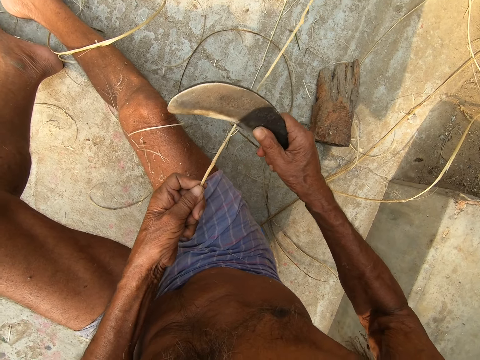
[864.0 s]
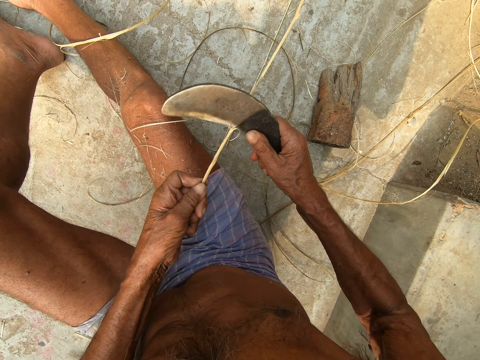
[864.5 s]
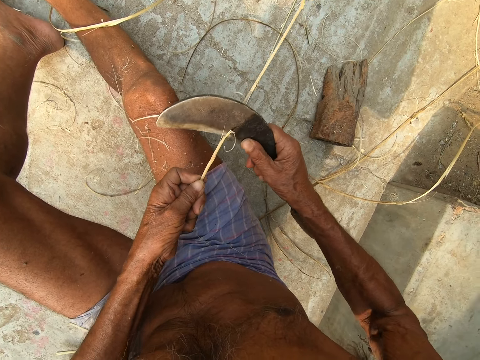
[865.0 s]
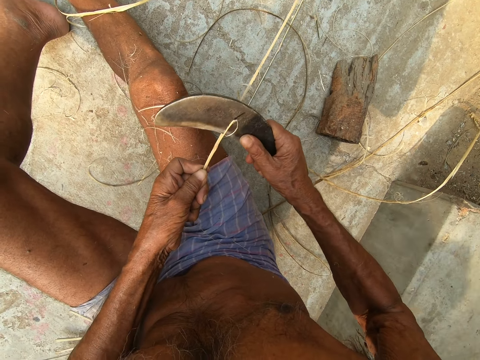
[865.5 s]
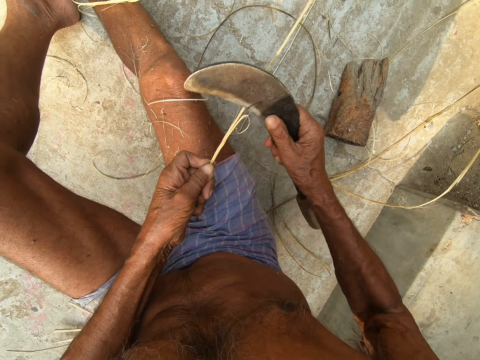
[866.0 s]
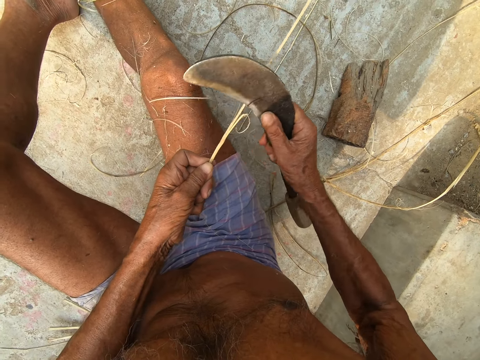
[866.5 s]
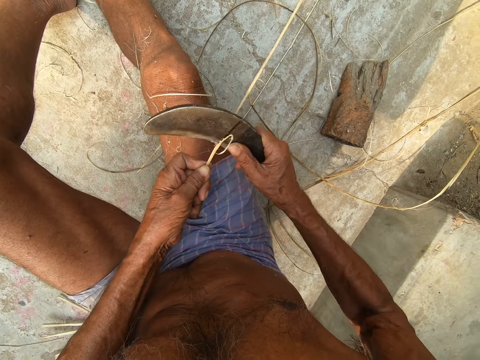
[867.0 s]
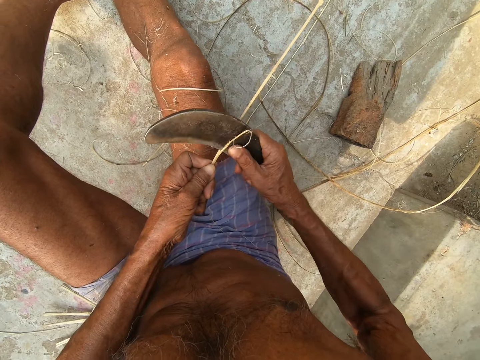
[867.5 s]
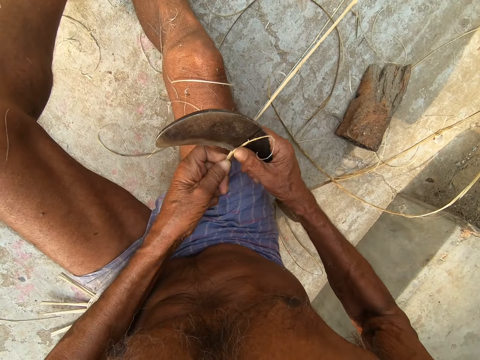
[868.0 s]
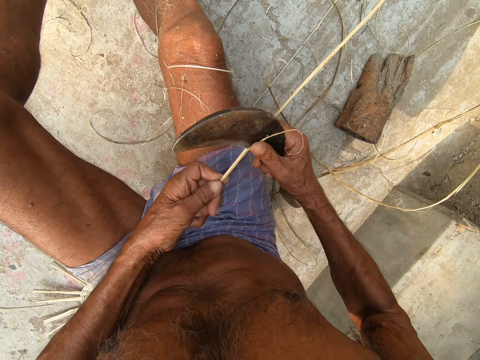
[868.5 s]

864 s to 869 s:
The camera wearer peels a stick with a machete.

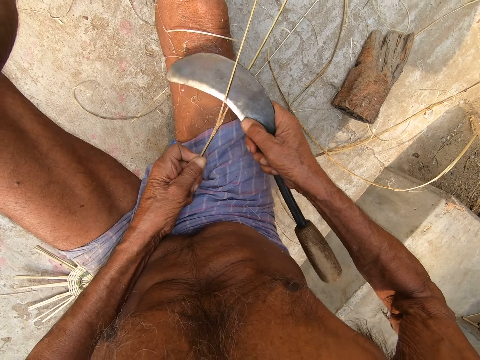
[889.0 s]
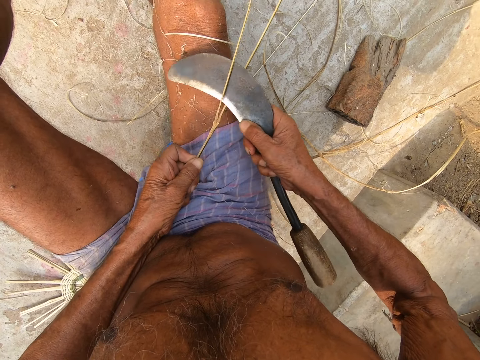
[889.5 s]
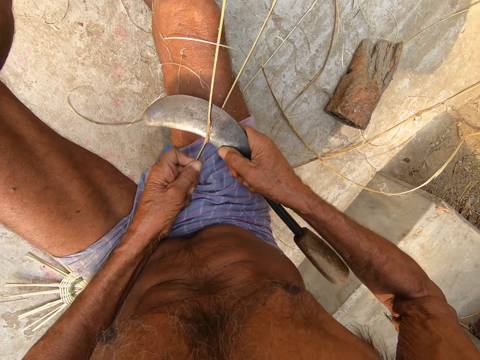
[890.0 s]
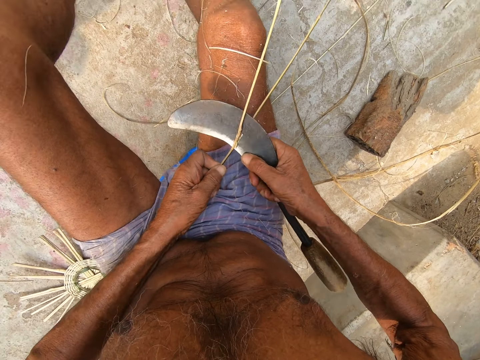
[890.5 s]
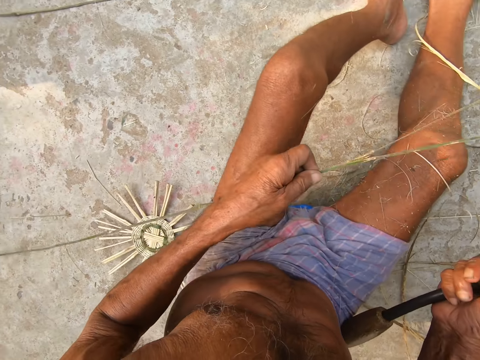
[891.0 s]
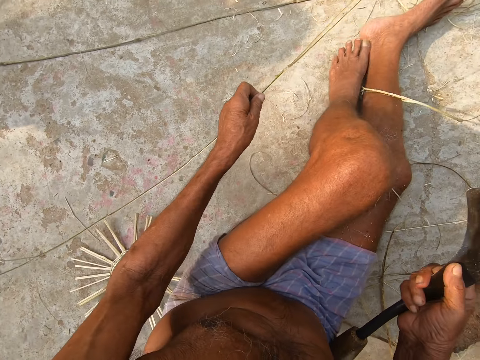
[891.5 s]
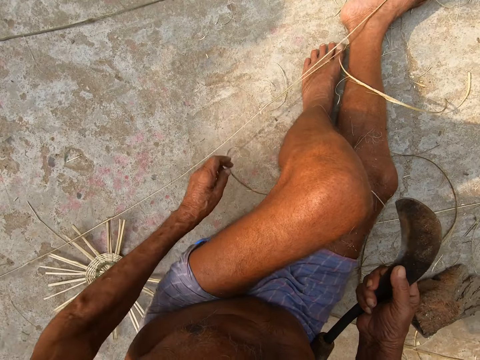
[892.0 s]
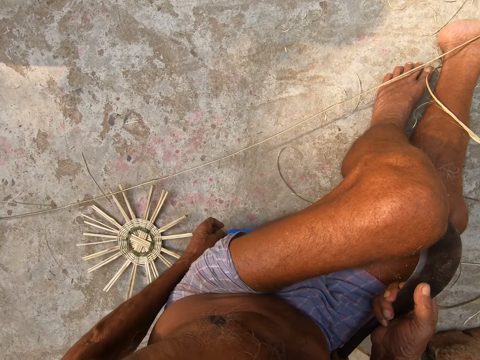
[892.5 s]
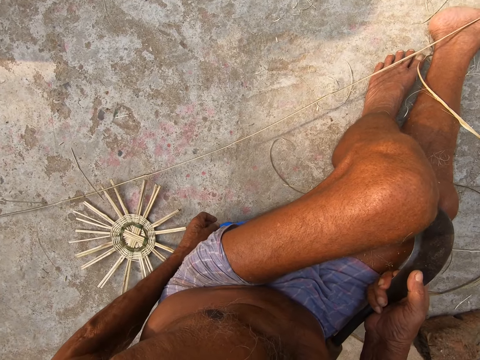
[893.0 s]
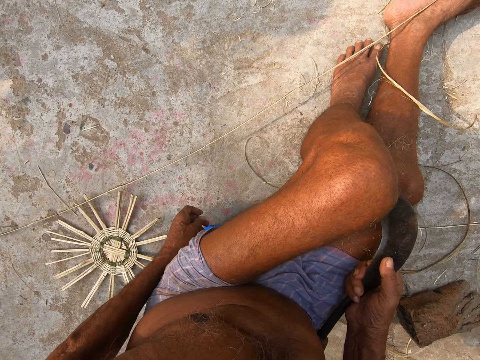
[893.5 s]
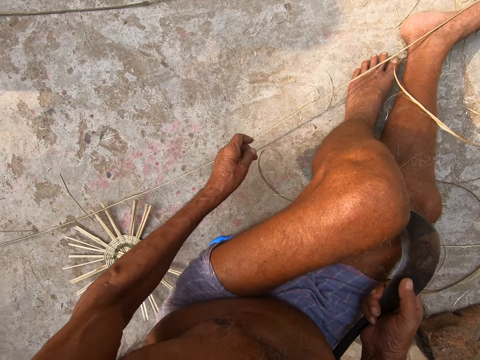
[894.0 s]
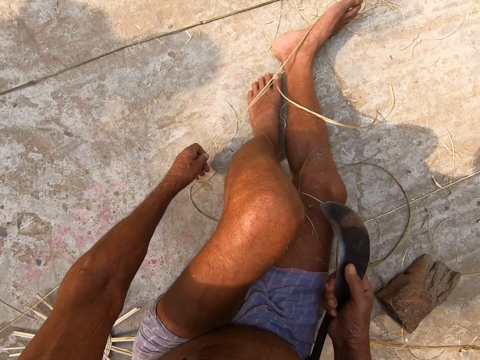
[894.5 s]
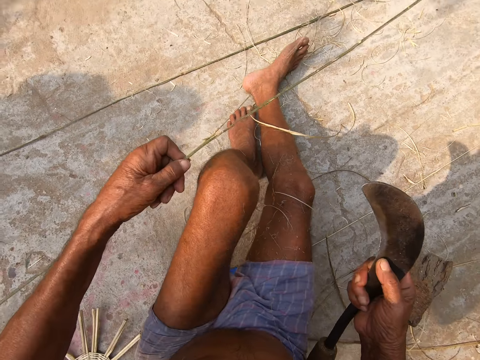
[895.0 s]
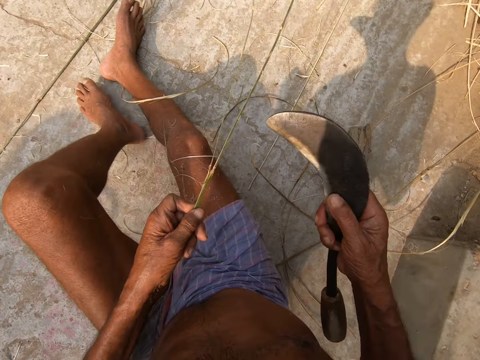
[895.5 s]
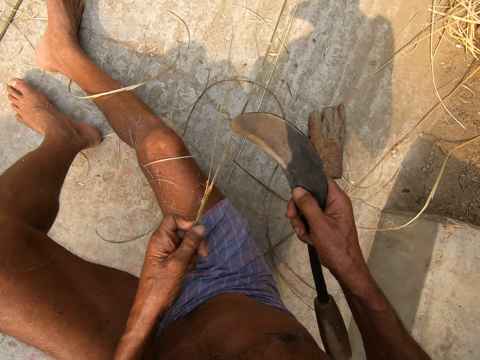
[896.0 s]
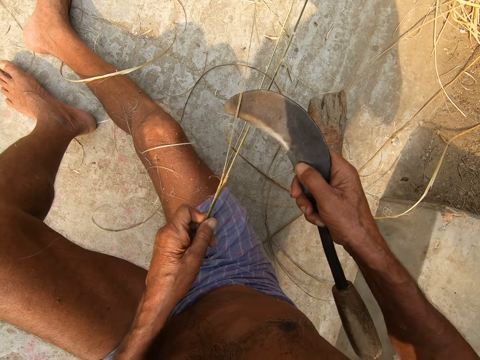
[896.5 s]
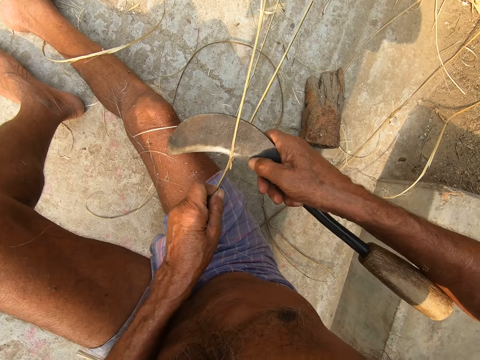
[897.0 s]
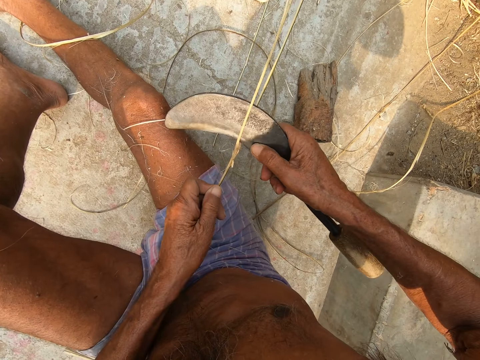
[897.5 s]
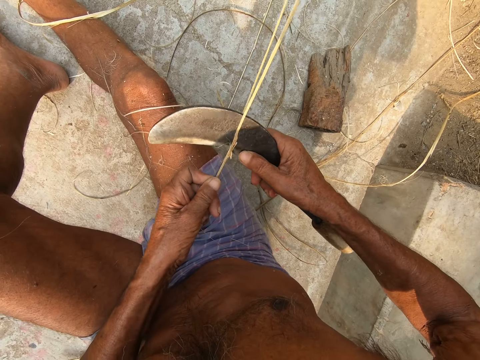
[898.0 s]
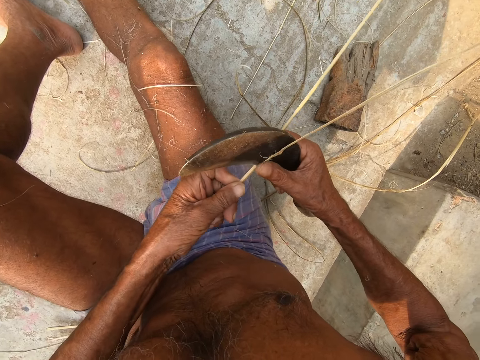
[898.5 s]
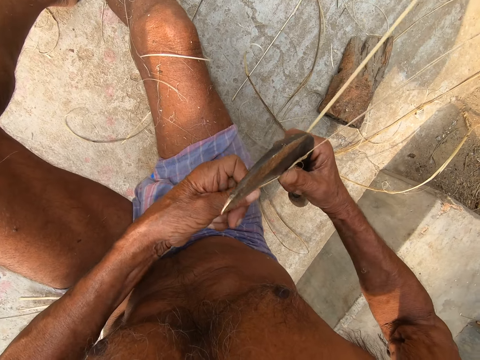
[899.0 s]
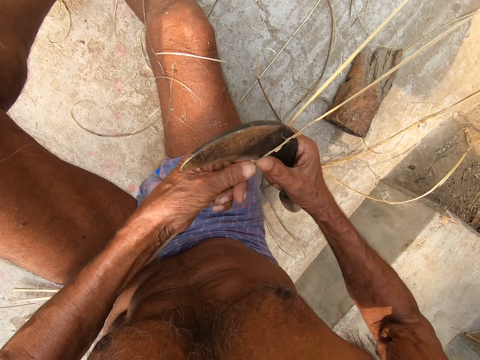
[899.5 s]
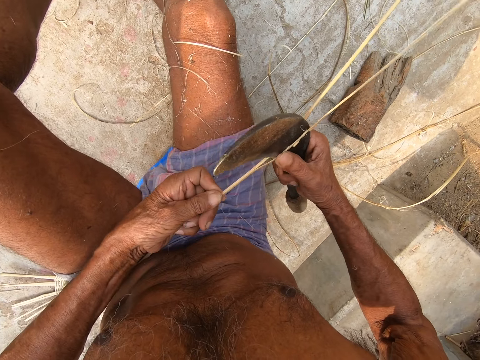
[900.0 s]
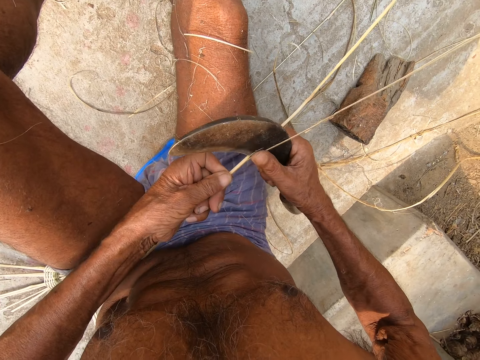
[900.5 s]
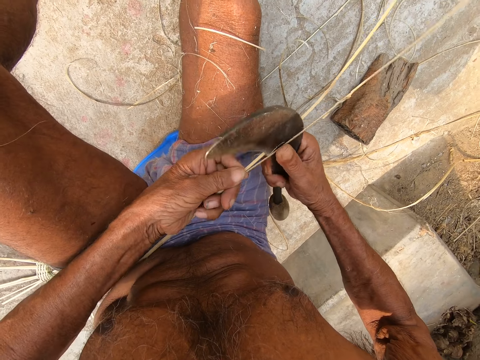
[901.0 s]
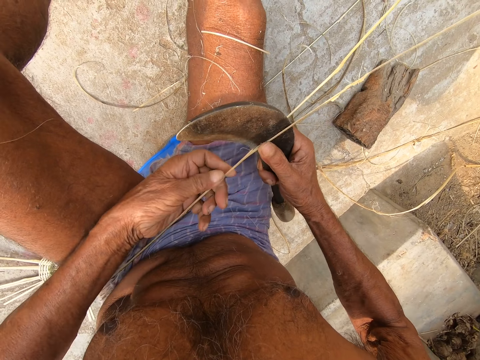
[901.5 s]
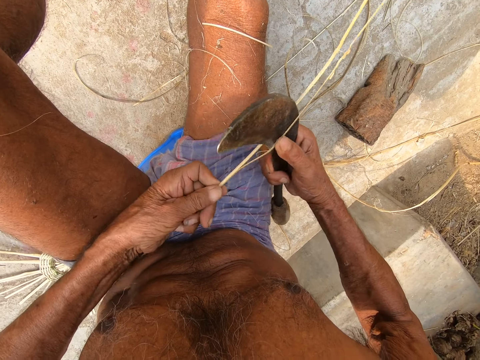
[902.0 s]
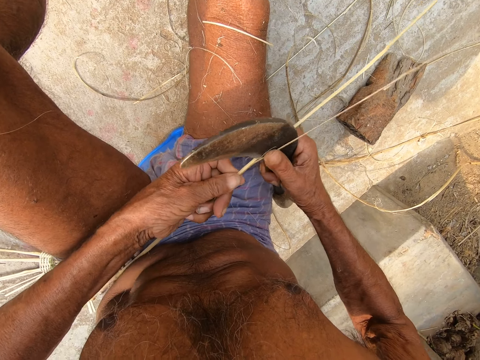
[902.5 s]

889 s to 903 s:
The camera wearer removes the sickle in his right hand from the cane or stick in his left hand. He drops the cane in his left hand on the ground. He picks up the cane on the ground with his left hand. He cuts the cane in his left hand with the sickle in his right hand. He peels the stick with the machete.

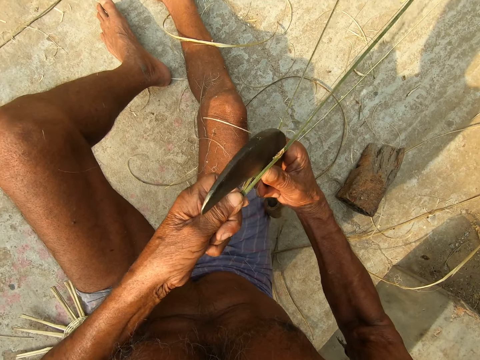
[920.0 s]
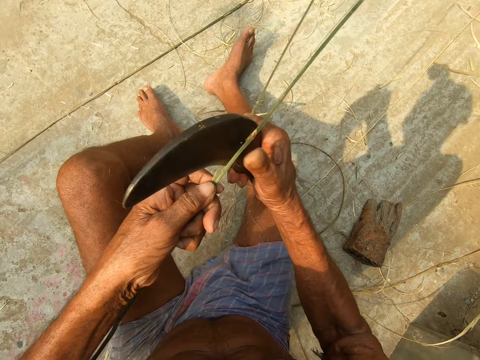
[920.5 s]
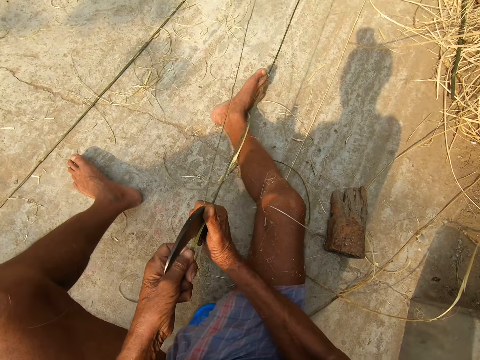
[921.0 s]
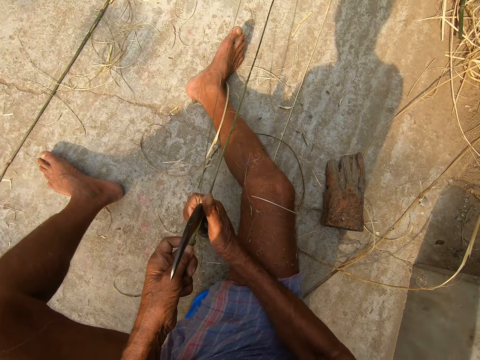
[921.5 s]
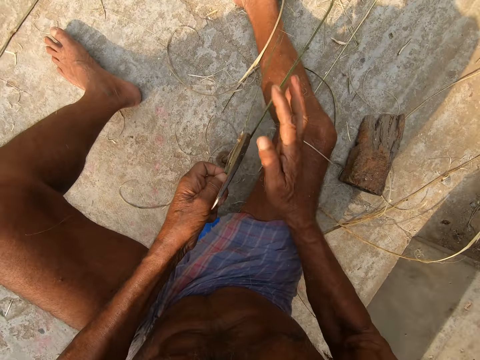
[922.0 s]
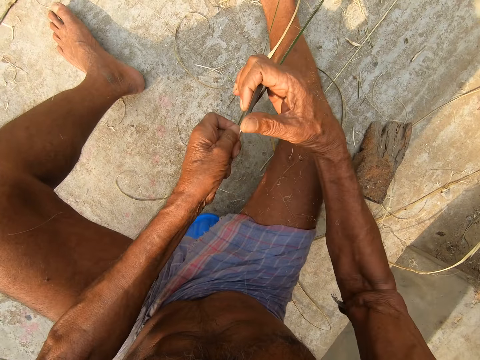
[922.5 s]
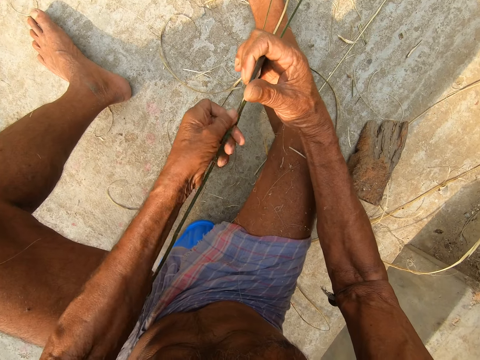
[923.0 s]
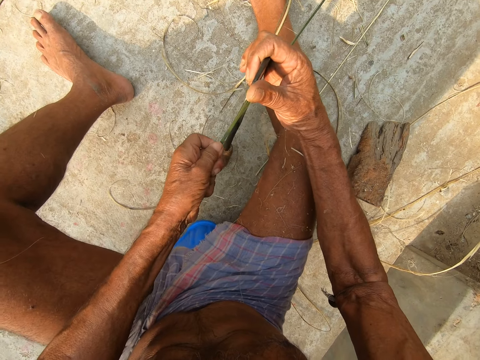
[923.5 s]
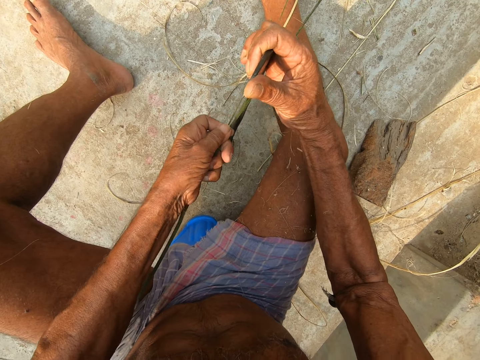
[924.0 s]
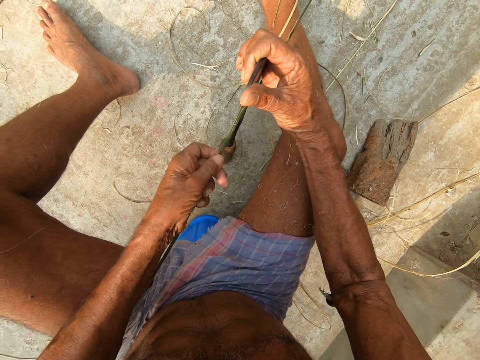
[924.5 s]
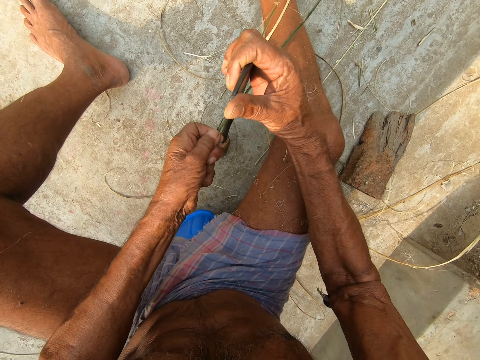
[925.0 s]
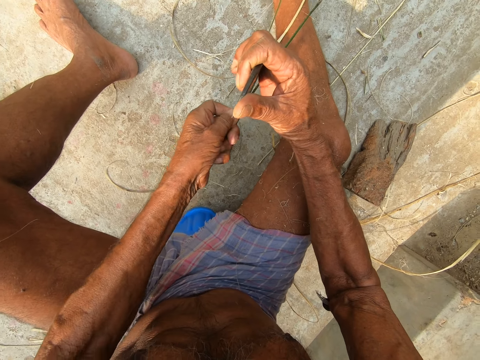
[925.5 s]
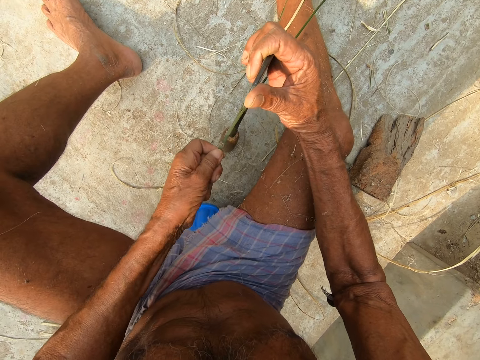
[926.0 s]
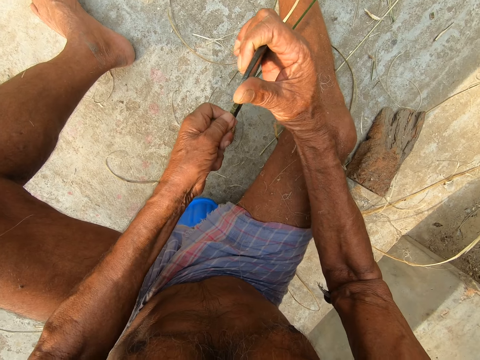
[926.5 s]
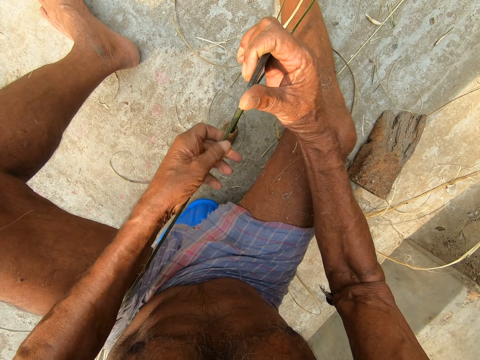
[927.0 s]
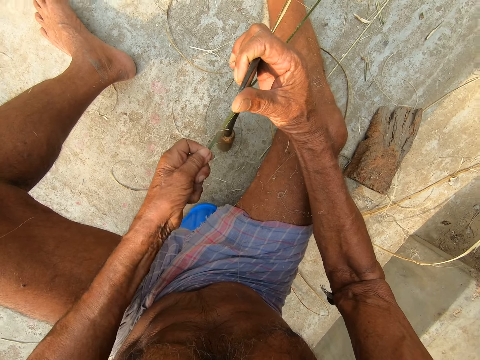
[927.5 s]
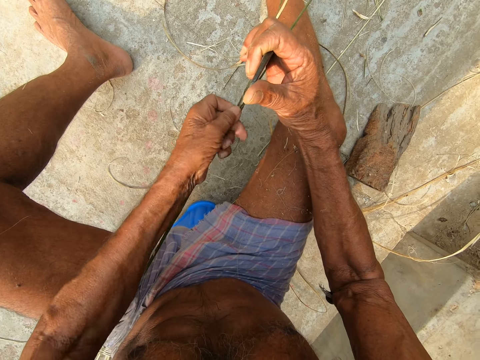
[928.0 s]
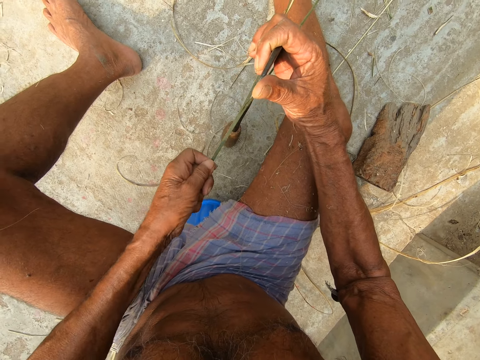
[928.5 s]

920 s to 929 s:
The camera wearer supports the cane with his right hand on the ground. He puts the stick and the machete between his thighs. He cuts the cane in his left hand with the sickle on the ground in his right hand. He peels the stick with the machete.
